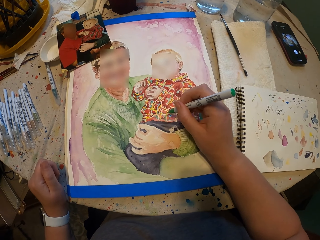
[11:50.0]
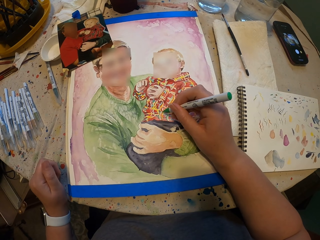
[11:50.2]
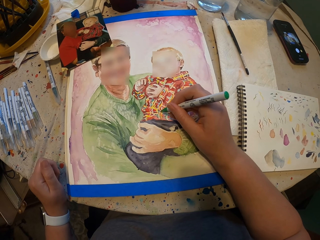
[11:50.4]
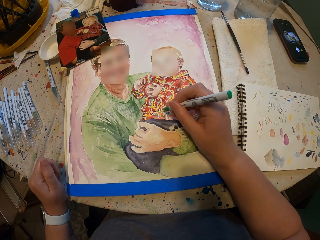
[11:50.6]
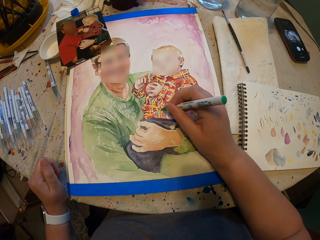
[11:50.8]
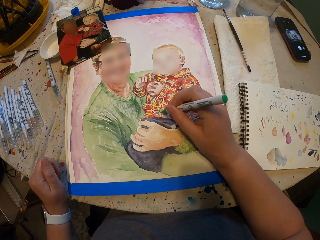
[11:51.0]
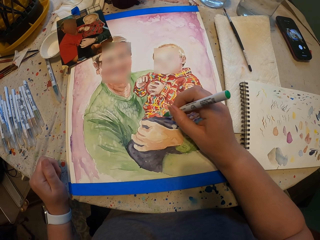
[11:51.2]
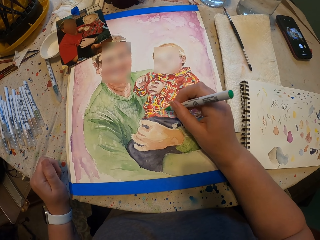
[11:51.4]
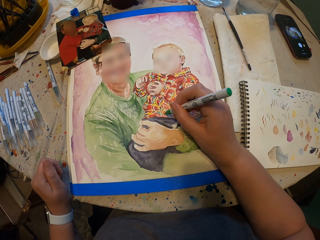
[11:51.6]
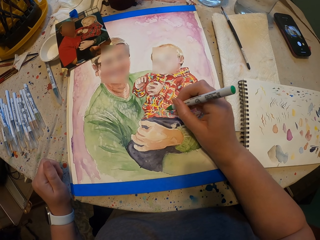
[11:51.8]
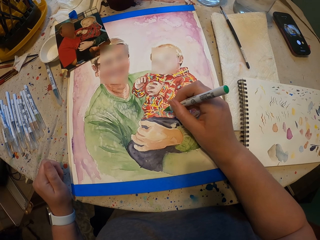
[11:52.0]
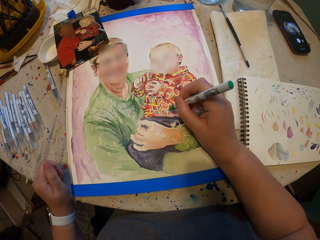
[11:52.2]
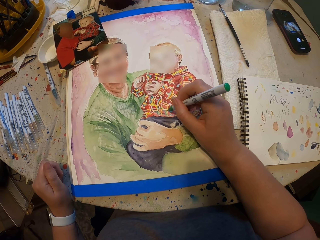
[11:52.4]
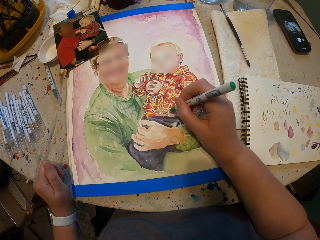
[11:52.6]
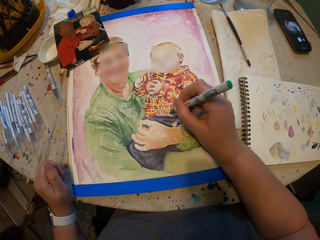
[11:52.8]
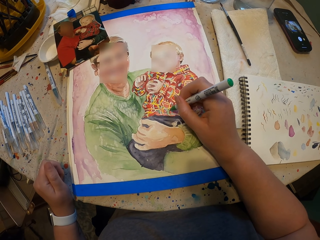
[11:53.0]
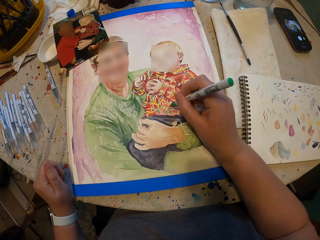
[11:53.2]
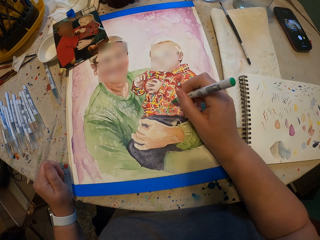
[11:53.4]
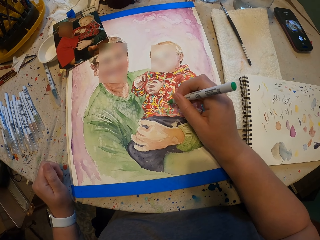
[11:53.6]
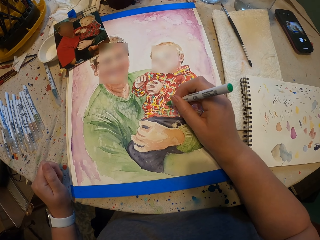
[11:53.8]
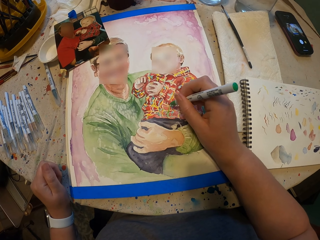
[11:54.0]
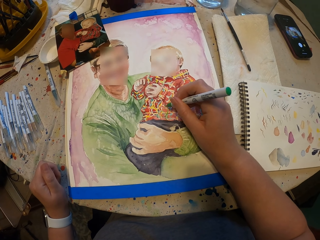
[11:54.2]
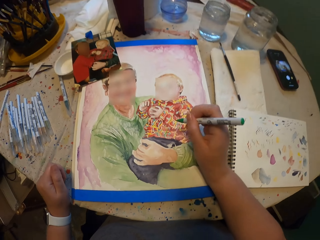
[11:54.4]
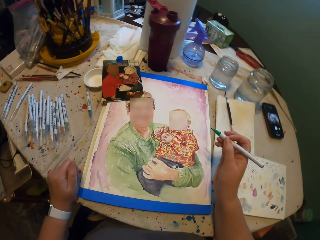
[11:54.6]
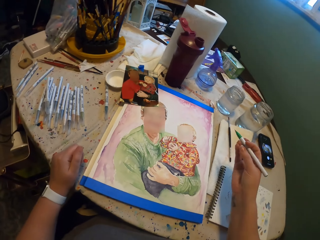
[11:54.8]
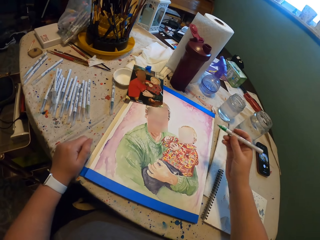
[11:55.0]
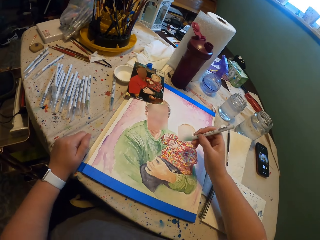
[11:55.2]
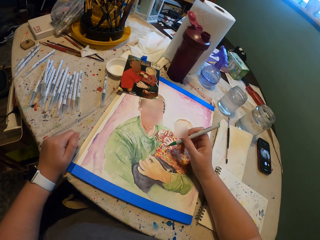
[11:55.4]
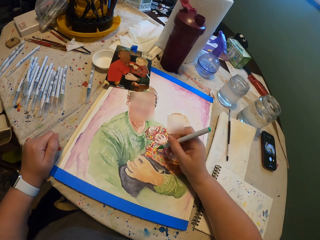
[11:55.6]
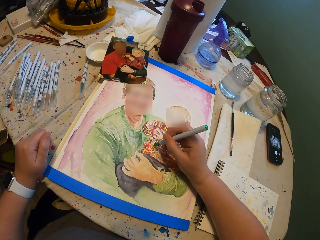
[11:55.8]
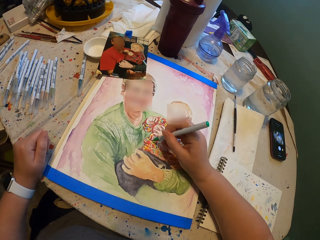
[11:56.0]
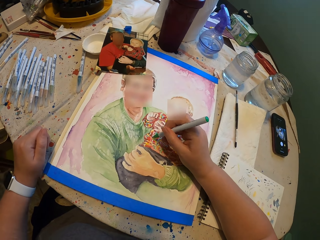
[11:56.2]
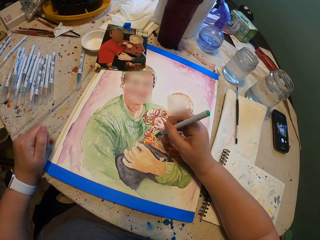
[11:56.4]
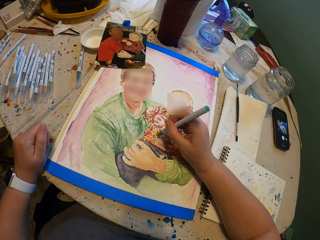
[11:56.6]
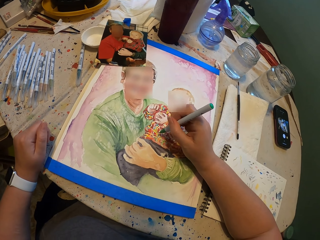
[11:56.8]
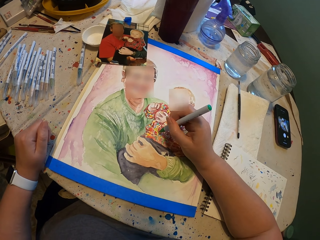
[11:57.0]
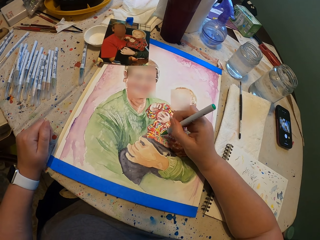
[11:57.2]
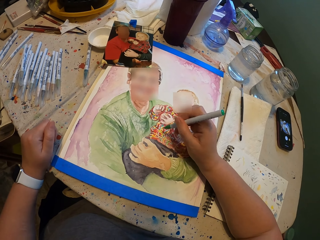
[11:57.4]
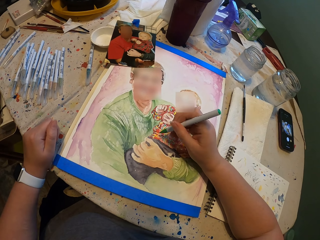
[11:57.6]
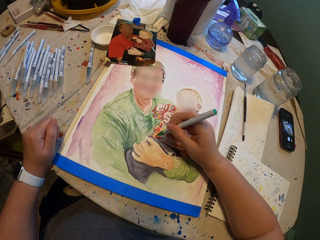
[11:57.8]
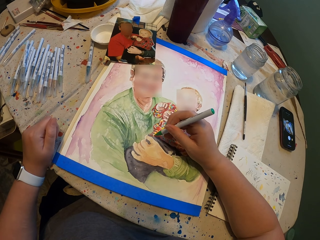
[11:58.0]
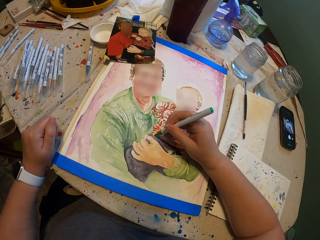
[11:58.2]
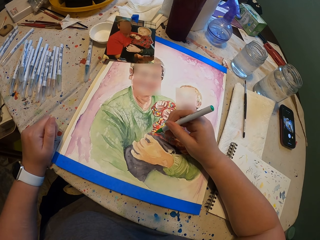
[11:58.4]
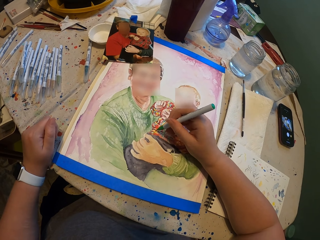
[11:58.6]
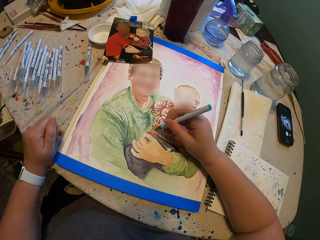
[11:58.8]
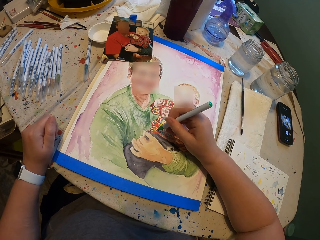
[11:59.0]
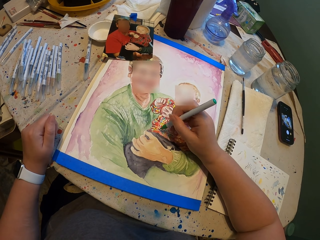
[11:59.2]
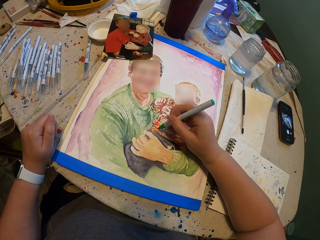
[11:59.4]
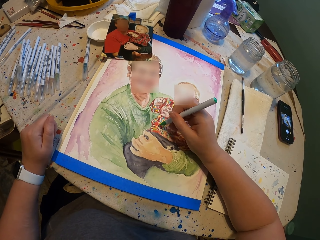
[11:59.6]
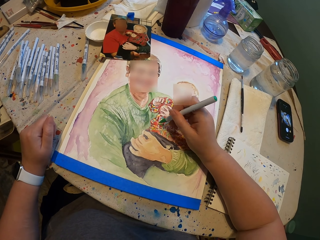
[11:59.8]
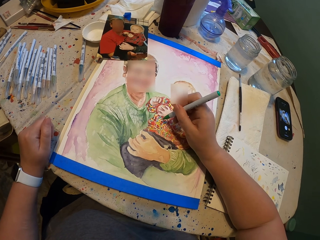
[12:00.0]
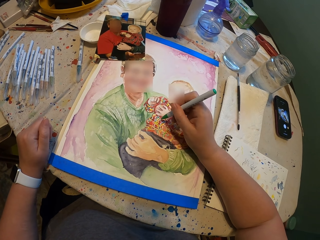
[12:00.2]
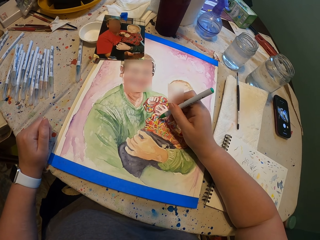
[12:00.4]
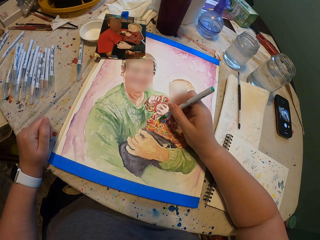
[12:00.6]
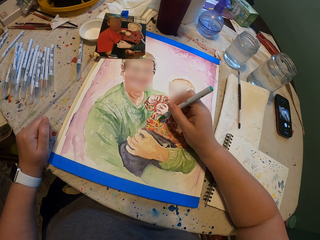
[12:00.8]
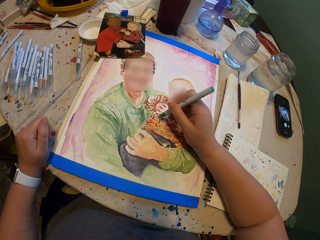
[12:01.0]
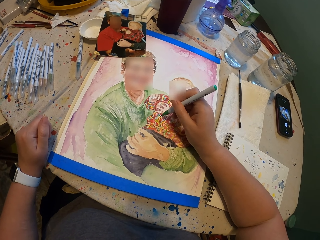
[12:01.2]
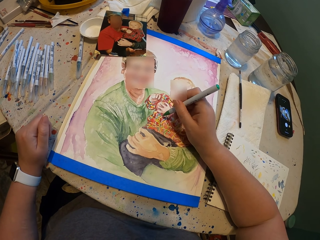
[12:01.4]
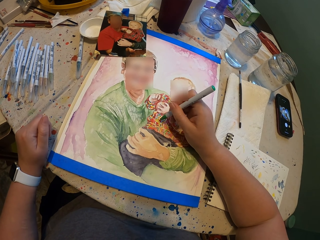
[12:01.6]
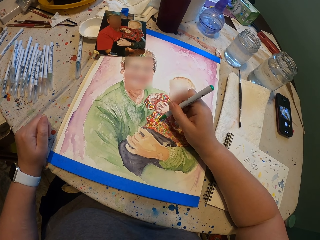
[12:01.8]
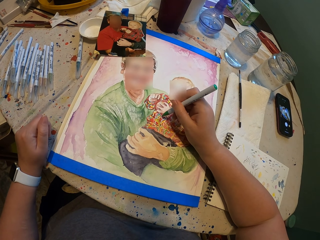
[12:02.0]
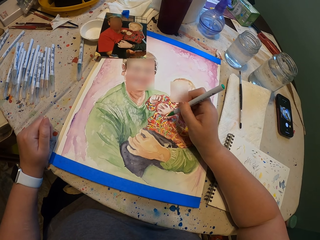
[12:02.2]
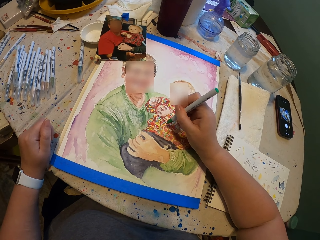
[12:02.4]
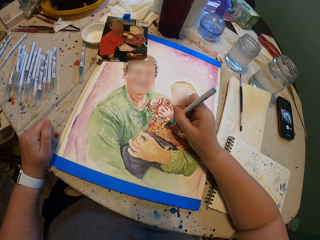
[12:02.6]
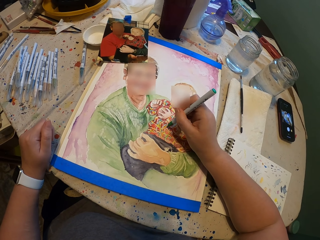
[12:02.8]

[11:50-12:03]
The camera wearer paints the picture.

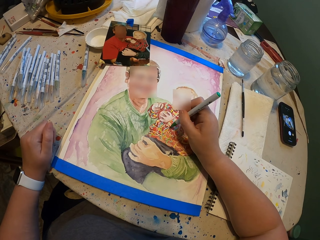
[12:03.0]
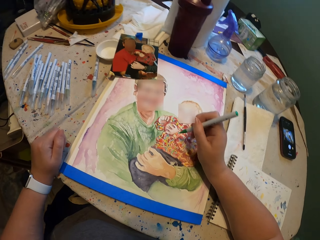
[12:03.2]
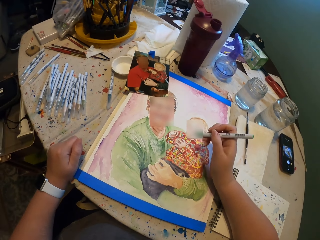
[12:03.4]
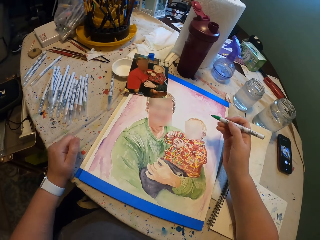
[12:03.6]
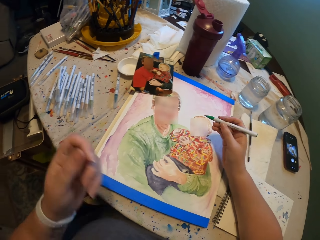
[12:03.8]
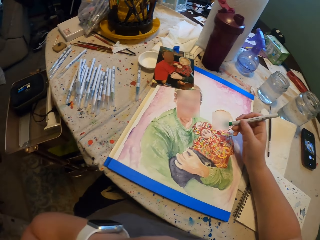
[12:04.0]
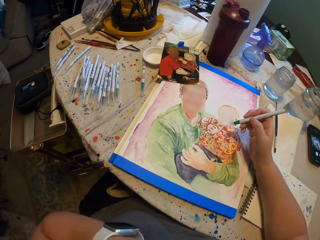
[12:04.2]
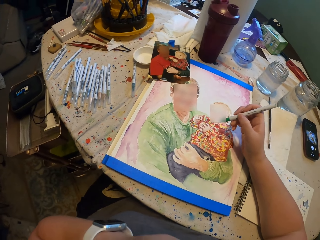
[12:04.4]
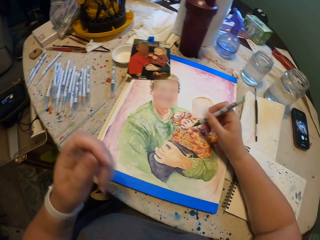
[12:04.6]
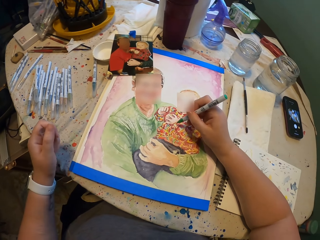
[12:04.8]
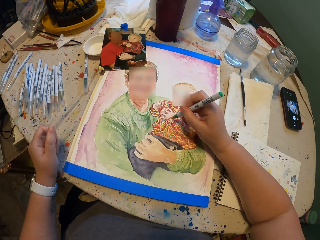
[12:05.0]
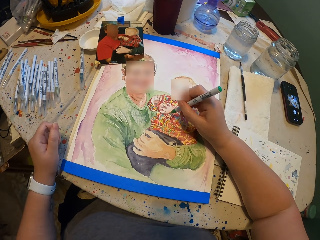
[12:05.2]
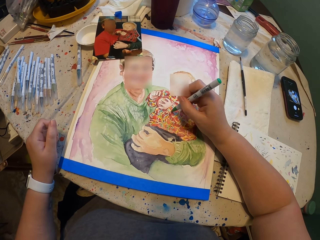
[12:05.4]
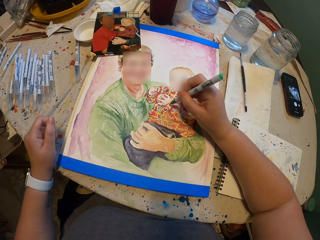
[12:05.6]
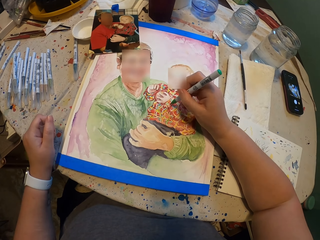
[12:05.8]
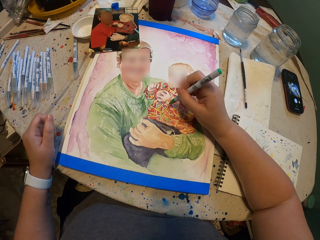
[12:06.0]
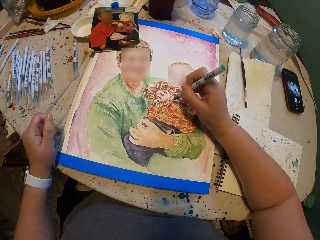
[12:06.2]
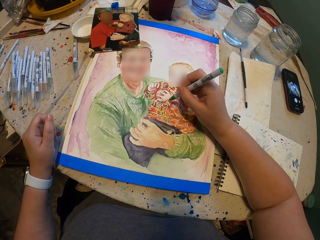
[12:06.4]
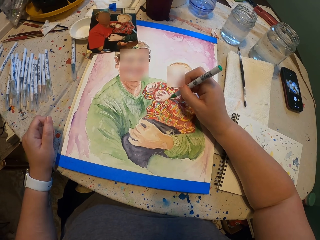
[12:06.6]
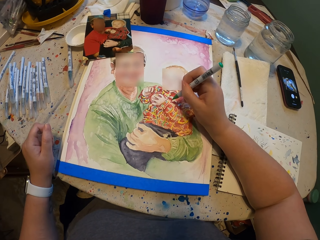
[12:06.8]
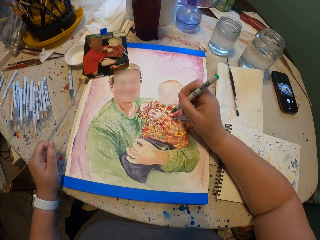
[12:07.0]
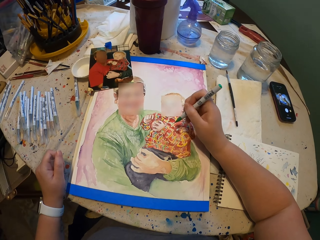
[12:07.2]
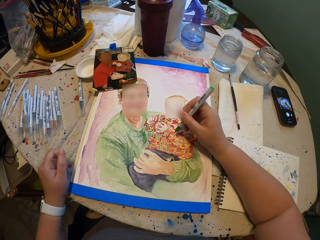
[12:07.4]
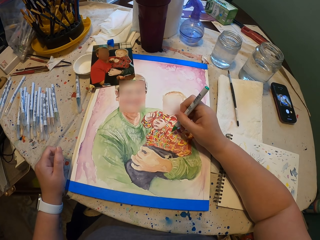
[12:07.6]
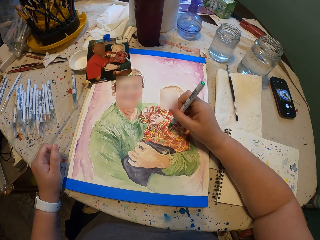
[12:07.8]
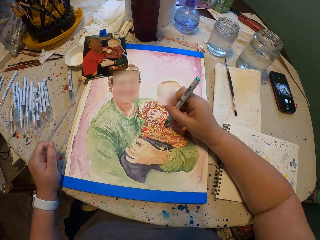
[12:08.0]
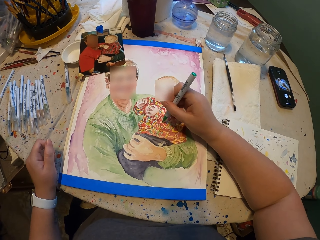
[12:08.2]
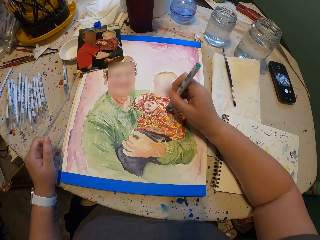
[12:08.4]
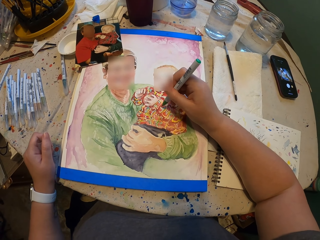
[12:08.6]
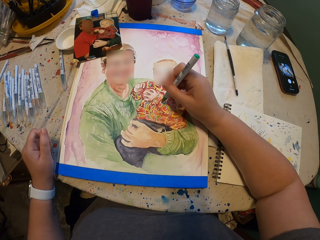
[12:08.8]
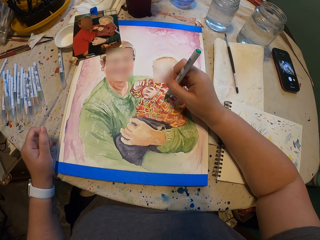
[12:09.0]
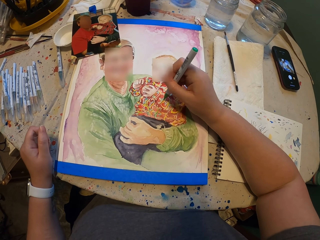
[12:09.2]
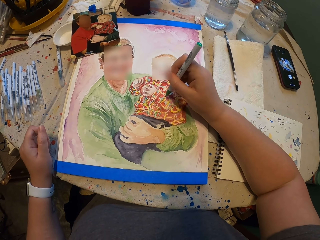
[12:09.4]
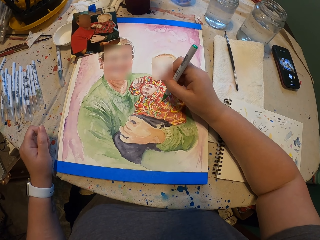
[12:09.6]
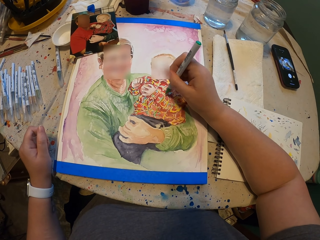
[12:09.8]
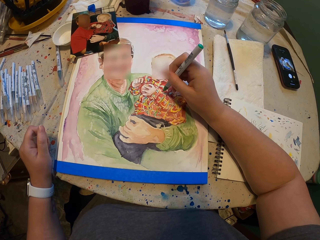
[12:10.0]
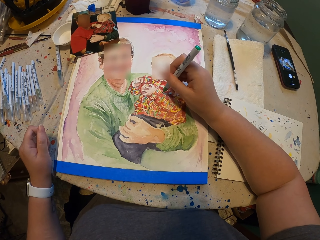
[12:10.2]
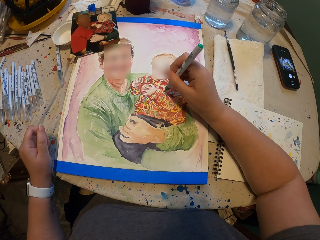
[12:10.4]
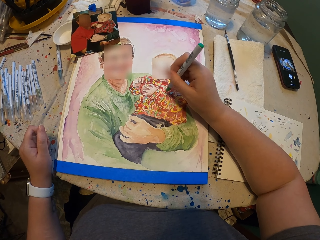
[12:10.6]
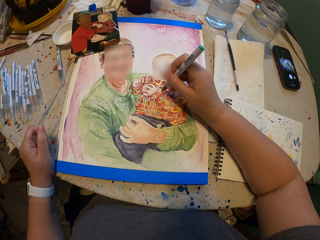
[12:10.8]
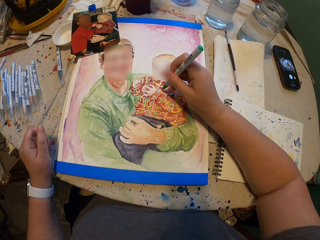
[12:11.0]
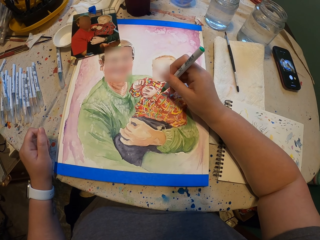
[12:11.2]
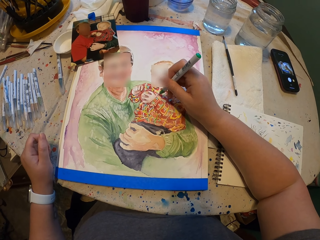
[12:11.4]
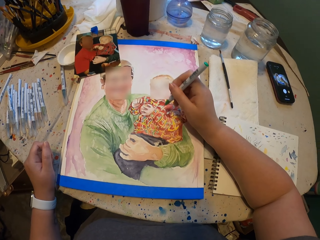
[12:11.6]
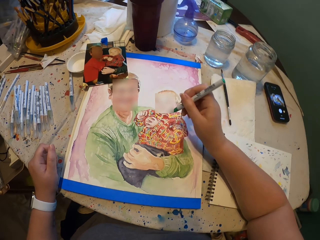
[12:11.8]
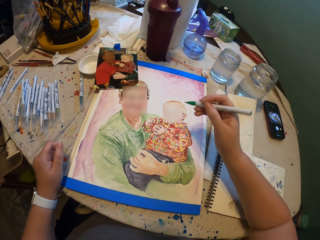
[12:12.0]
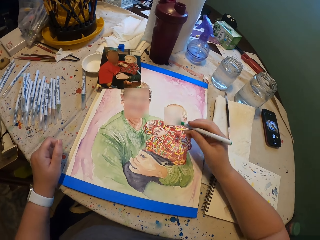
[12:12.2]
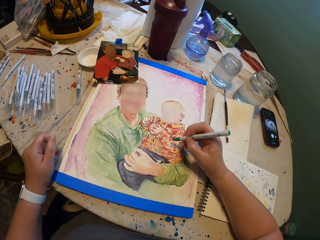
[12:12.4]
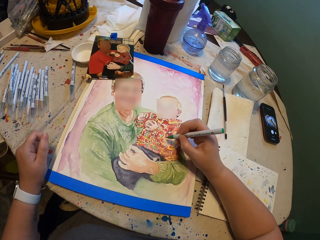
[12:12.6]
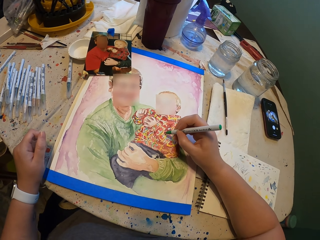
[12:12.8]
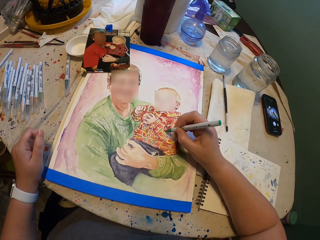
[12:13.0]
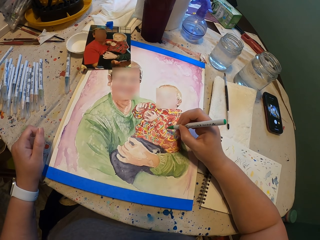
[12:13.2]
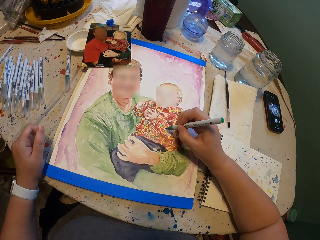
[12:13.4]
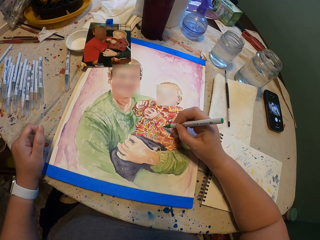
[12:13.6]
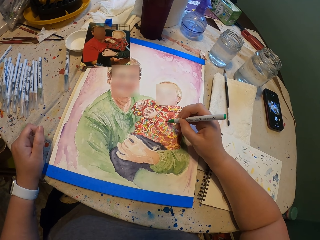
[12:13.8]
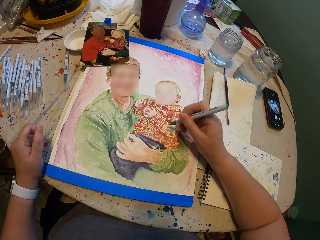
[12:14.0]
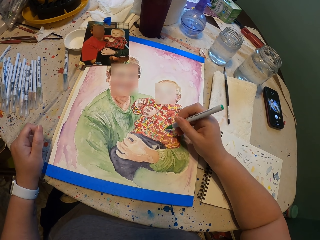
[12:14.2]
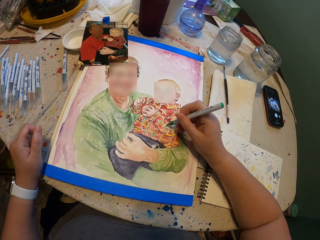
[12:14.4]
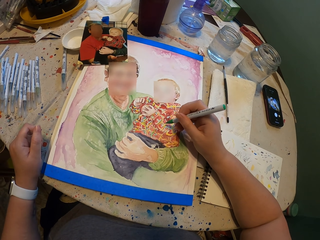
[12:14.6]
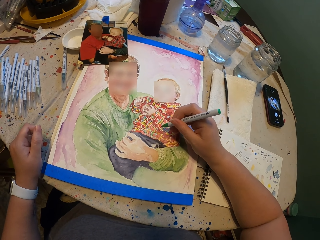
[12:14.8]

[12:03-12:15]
The camera wearer lifts the left hand to the face. They are drawing. They are drawing again. They put the left hand on the table.
